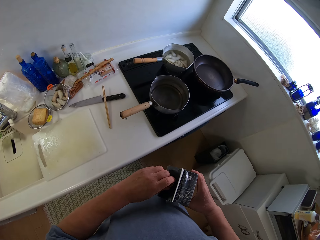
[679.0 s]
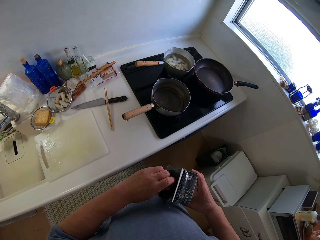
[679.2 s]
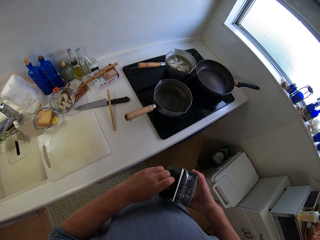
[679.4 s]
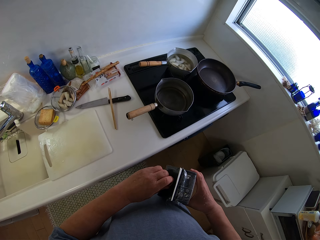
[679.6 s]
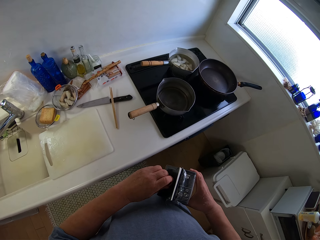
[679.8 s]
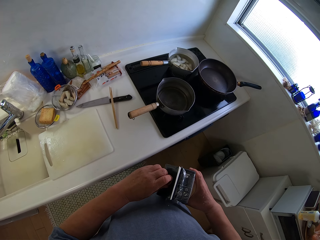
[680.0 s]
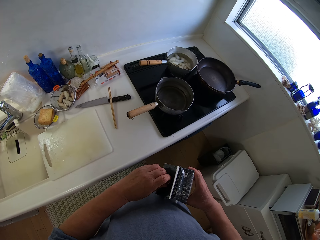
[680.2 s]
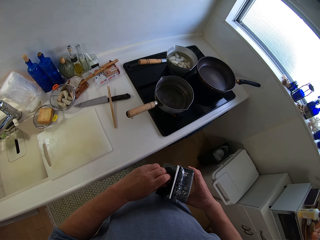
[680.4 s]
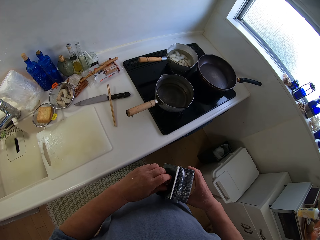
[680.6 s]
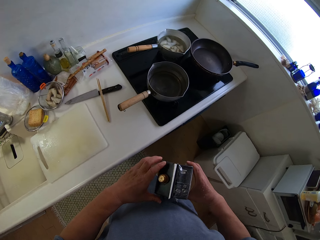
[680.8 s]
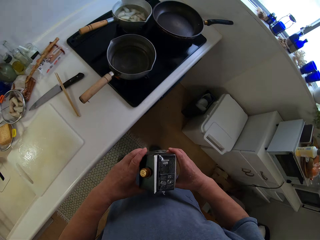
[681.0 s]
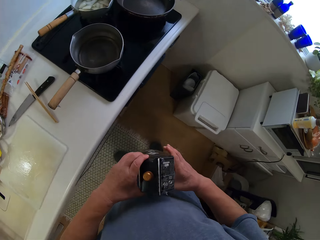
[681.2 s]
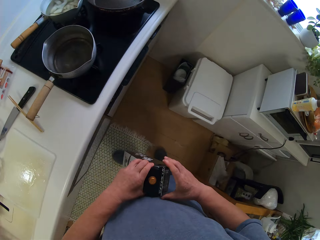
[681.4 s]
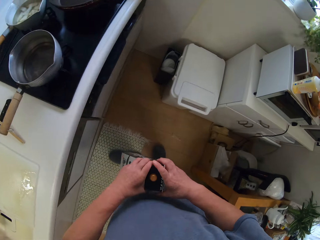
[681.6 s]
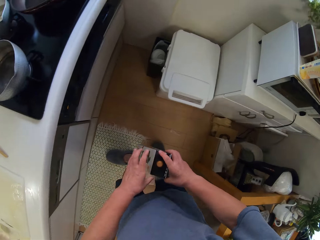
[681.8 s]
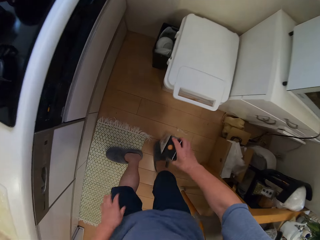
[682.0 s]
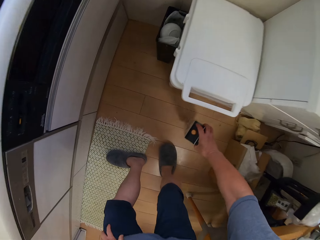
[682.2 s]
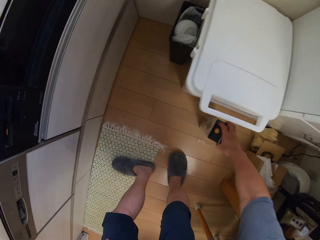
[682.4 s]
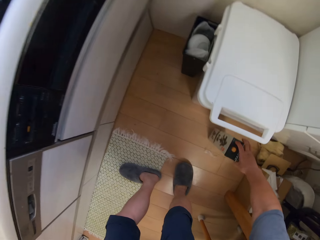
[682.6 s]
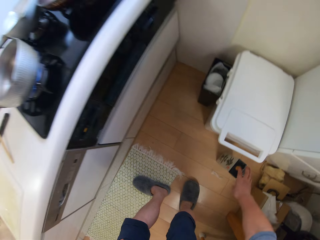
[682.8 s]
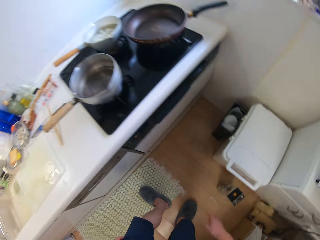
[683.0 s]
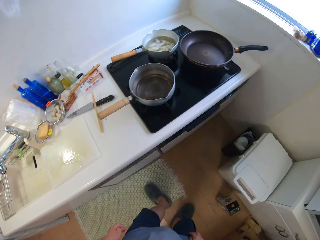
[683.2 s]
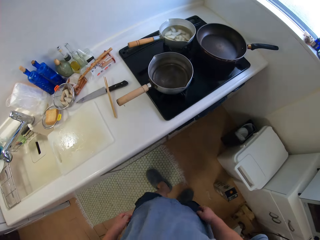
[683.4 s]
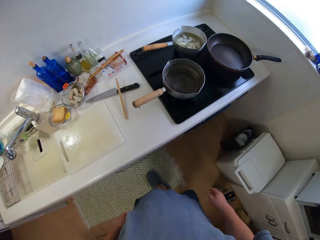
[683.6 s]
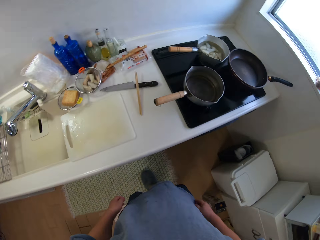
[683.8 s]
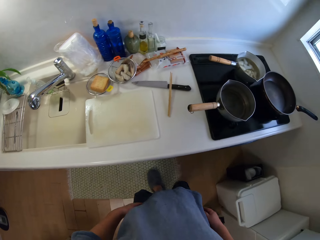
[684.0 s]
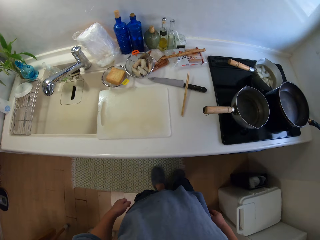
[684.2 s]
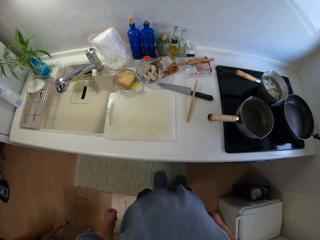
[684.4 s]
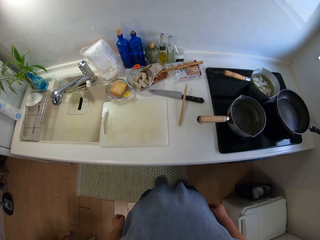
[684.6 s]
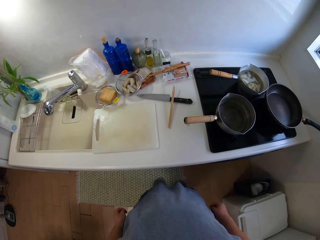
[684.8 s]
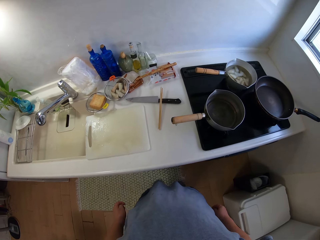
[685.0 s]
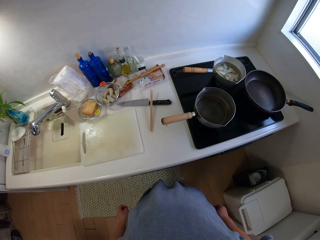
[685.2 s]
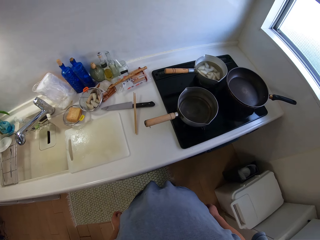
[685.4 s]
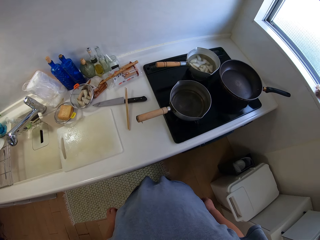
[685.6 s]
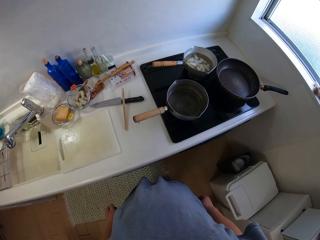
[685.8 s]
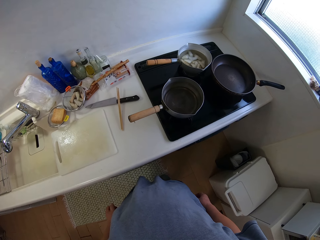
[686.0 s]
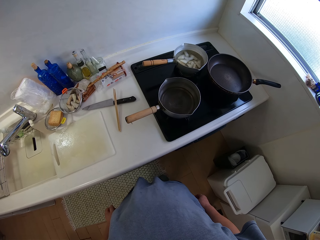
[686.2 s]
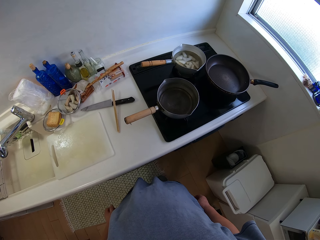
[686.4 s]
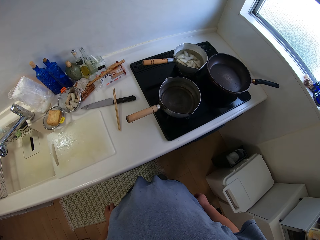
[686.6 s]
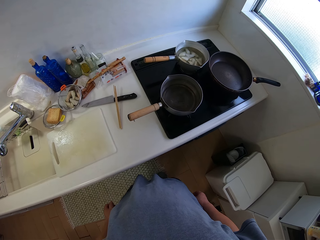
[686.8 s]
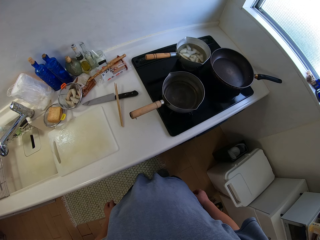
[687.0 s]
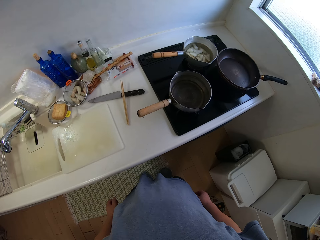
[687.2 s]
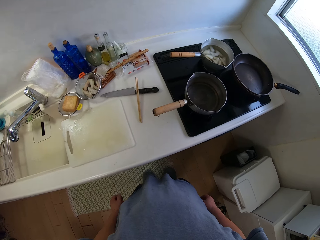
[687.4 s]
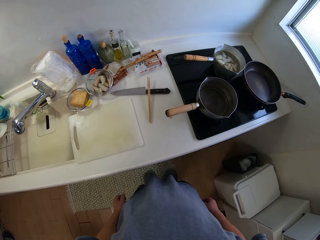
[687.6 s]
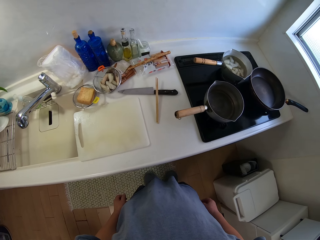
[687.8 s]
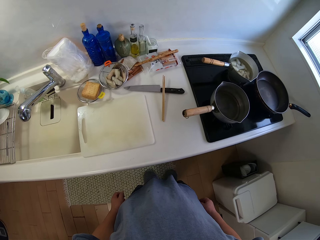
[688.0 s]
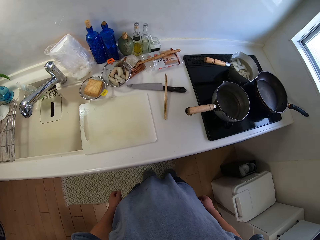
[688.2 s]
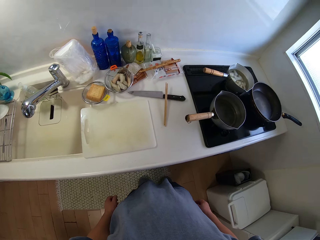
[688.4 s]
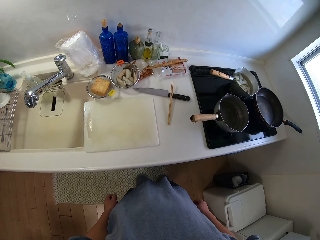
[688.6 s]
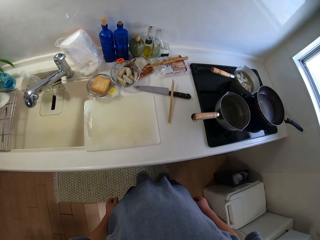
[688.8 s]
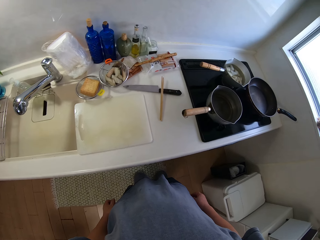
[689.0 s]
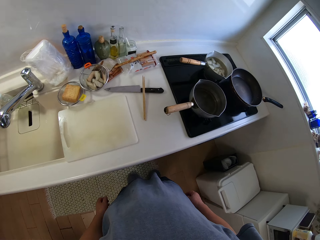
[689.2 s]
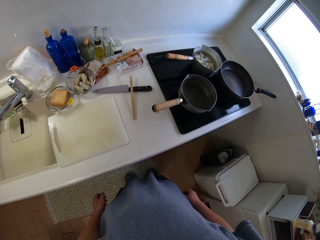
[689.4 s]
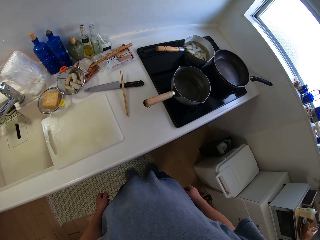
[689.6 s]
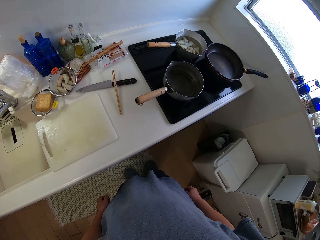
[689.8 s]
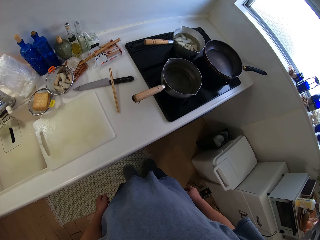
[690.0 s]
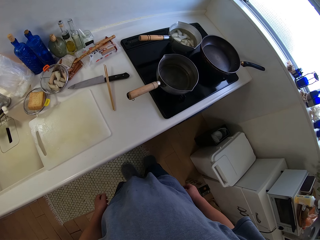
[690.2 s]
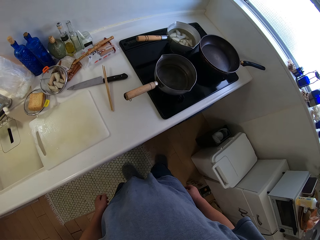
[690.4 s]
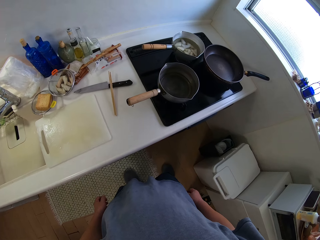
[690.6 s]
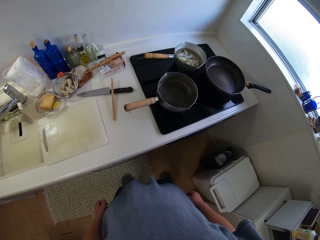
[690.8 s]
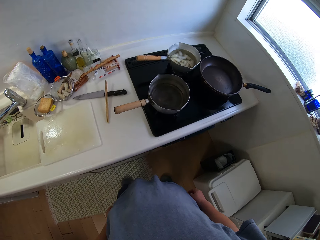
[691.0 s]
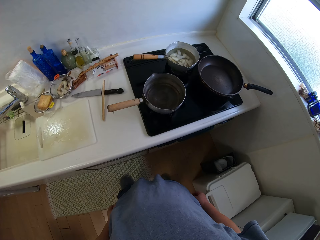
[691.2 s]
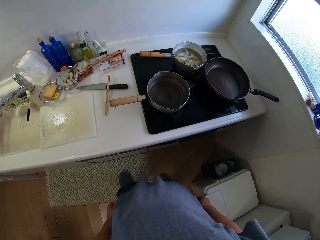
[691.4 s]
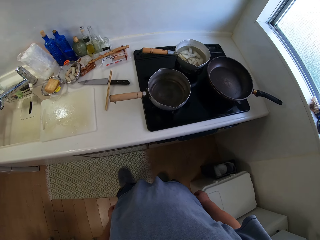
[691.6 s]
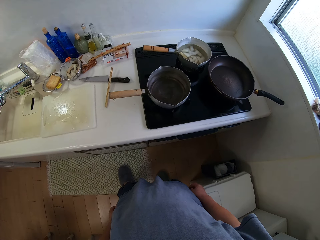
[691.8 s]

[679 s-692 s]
The camera wearer puts the pack on the floor. They stand in the kitchen area.

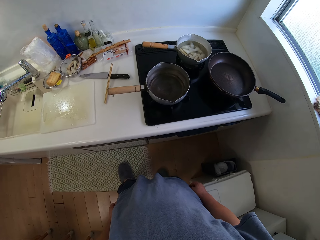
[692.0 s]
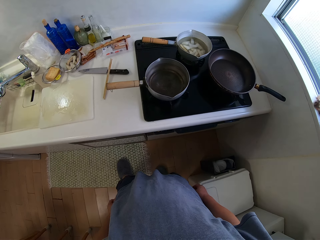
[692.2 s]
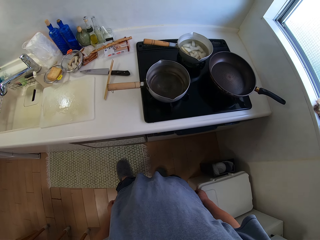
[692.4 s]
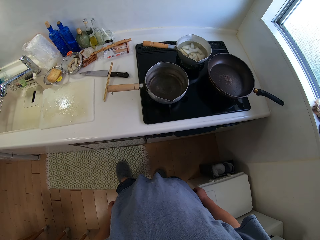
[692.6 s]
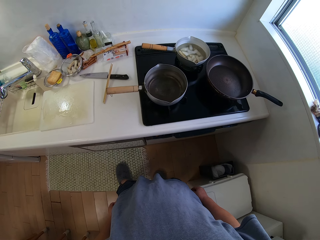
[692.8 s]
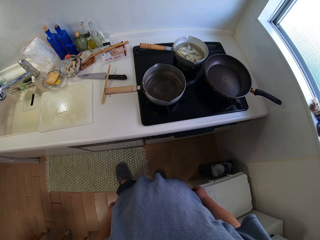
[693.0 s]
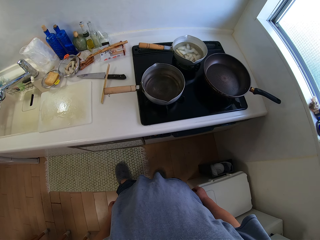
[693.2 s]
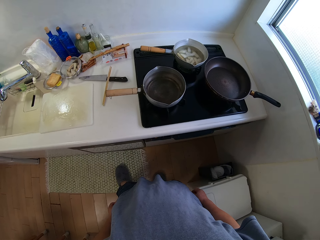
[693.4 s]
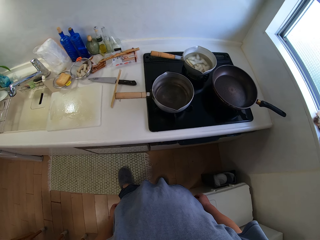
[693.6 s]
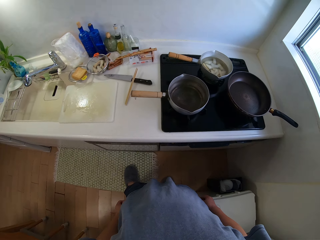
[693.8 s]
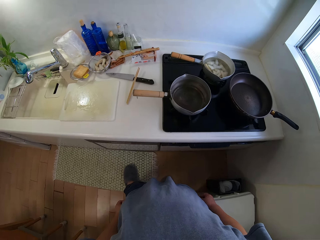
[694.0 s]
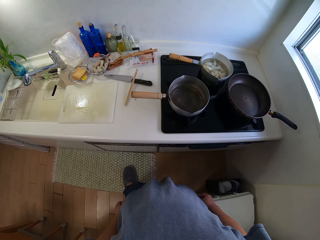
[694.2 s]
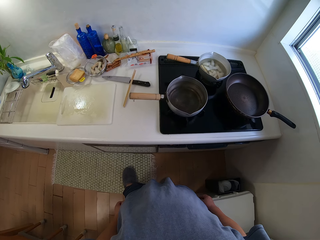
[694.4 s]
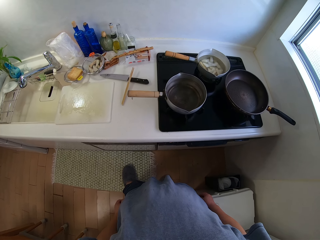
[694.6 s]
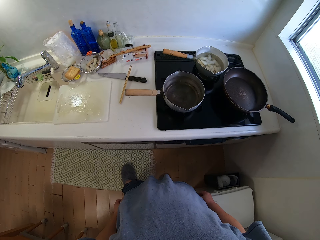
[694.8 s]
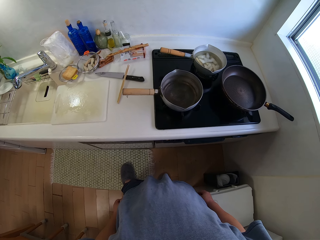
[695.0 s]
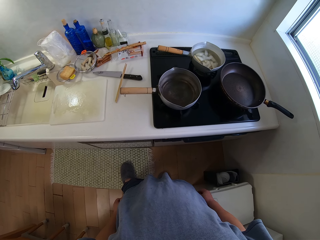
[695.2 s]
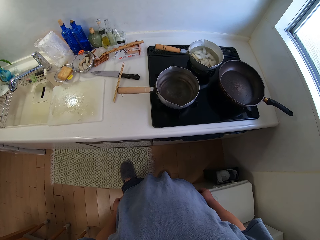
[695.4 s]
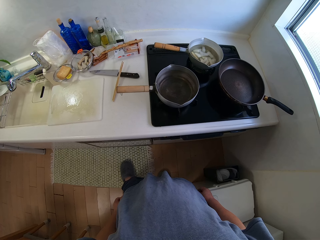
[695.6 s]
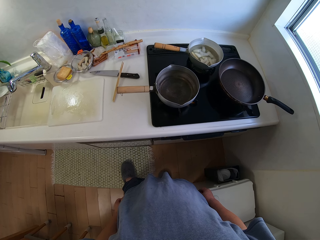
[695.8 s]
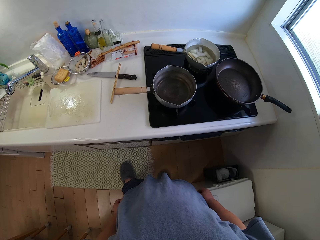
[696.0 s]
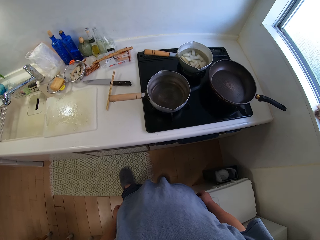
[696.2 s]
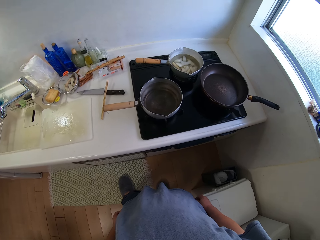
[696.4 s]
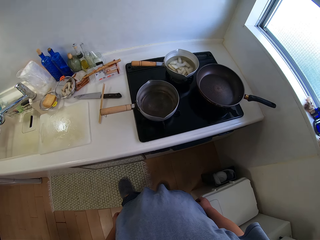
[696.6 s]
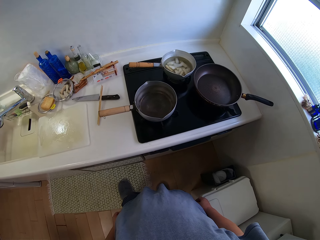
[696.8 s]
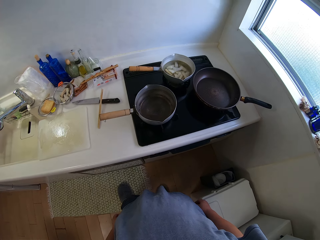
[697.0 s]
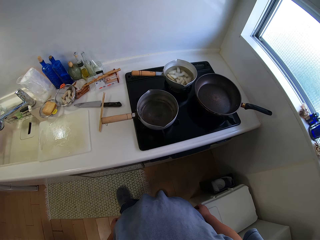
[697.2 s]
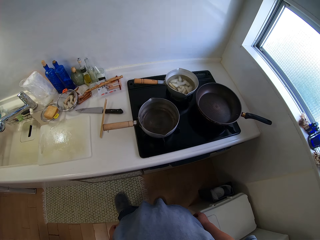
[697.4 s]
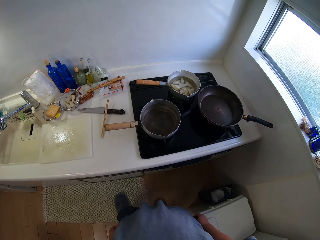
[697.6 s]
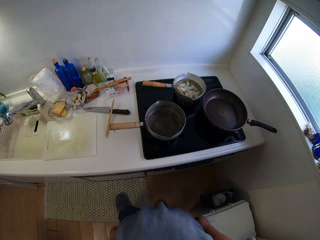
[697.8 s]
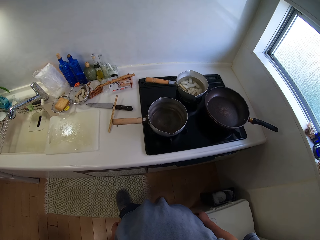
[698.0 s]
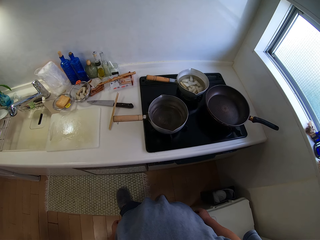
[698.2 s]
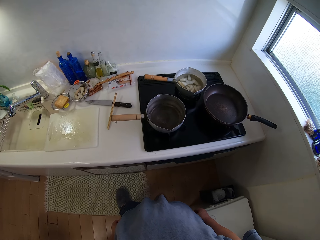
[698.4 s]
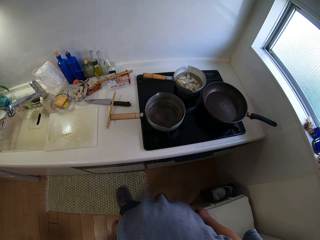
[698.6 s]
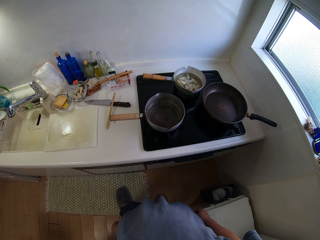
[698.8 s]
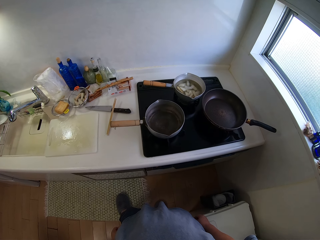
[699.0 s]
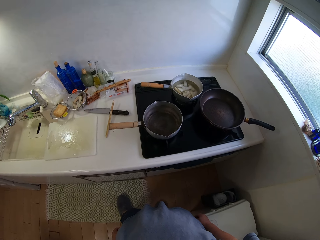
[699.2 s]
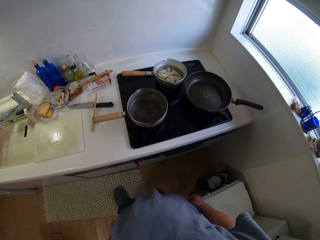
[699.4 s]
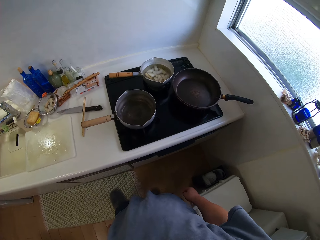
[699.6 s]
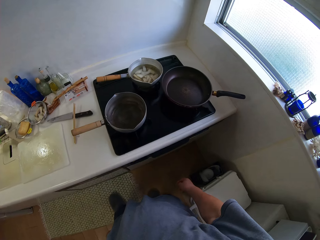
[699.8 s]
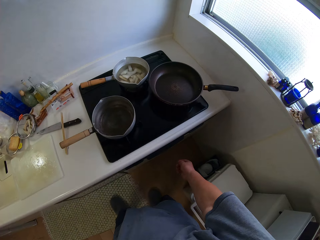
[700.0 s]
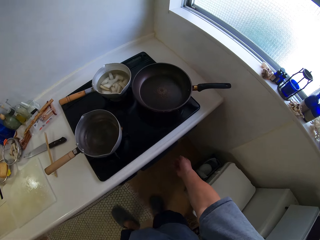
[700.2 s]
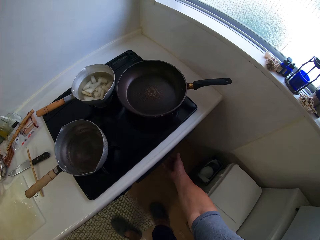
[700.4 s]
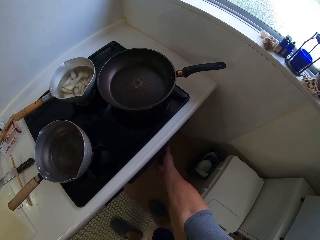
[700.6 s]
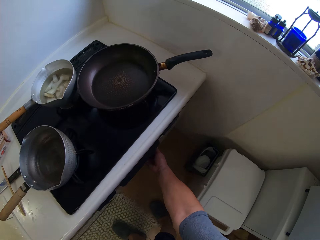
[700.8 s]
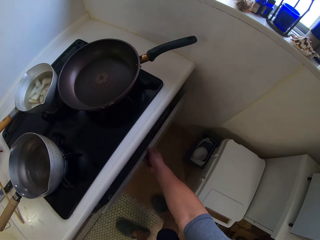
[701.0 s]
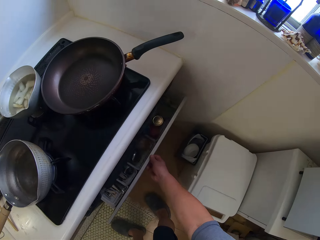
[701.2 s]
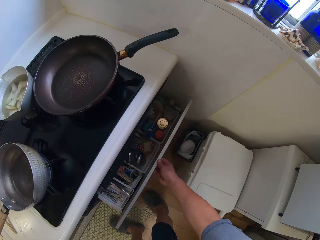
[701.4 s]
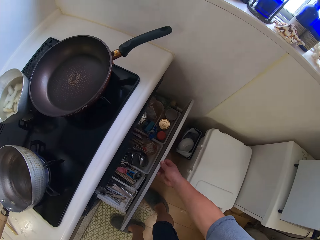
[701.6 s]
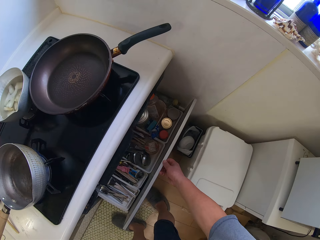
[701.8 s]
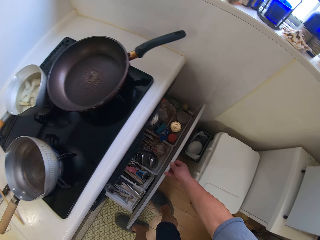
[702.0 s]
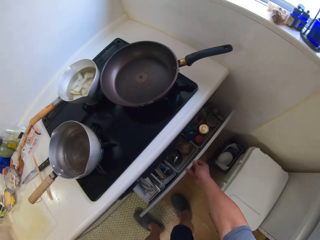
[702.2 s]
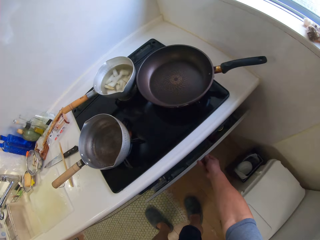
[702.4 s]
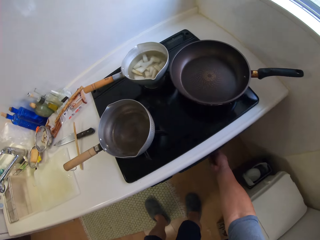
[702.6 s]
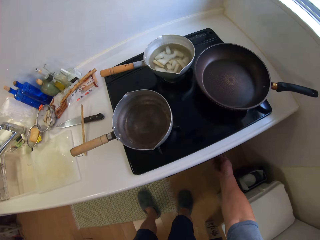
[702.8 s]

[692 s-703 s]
The camera wearer opens the drawer.
